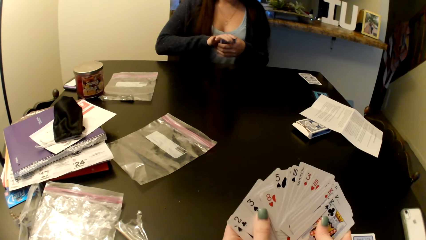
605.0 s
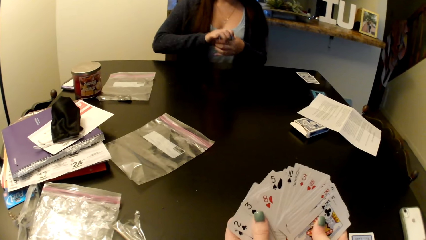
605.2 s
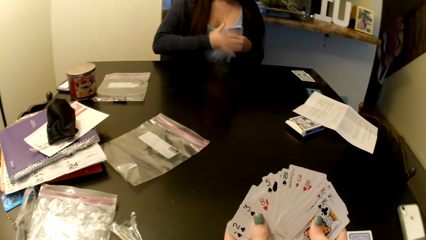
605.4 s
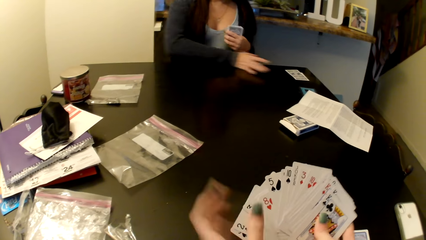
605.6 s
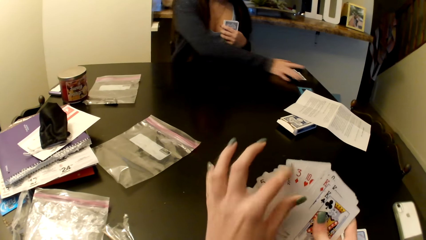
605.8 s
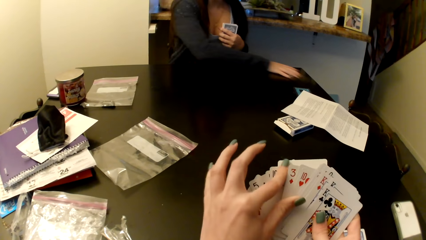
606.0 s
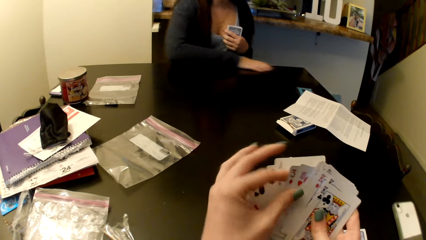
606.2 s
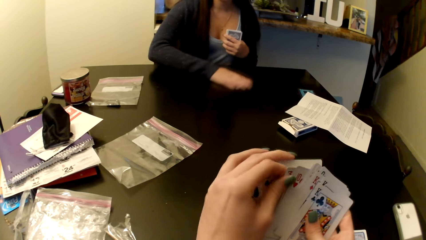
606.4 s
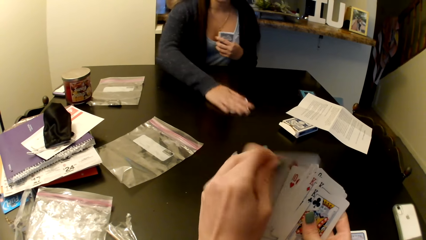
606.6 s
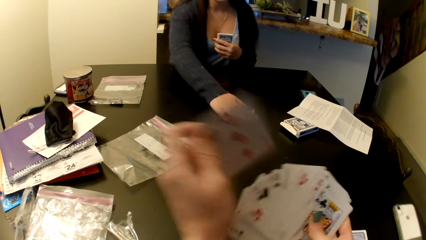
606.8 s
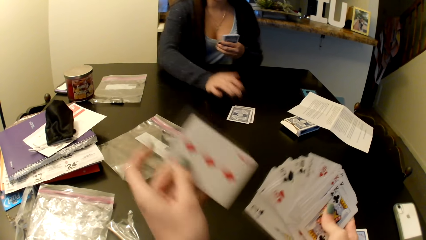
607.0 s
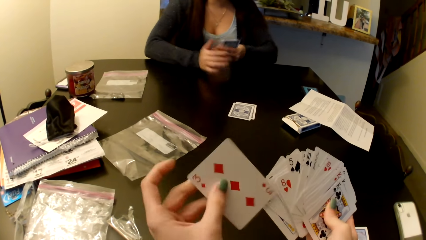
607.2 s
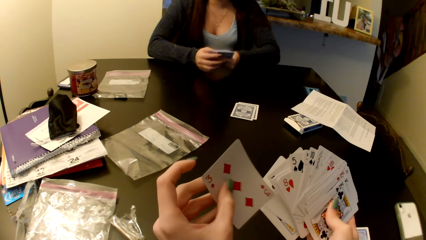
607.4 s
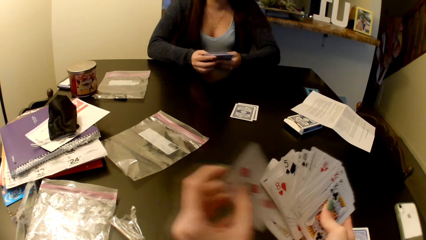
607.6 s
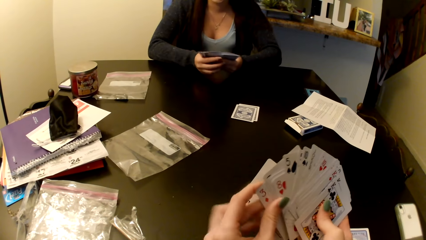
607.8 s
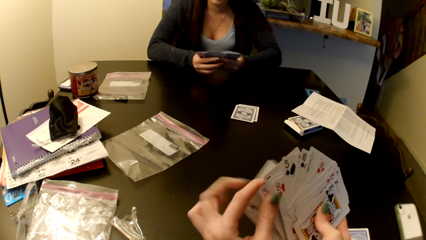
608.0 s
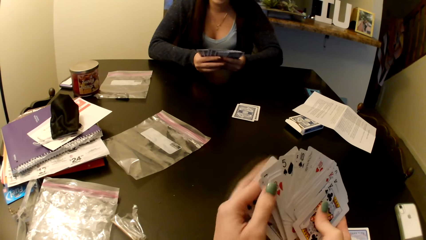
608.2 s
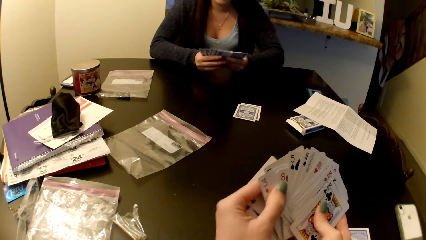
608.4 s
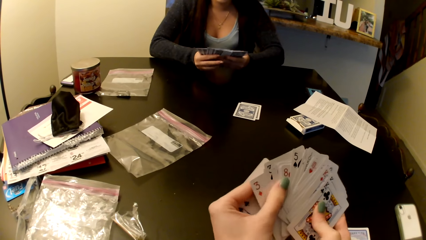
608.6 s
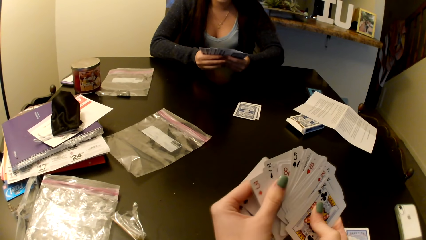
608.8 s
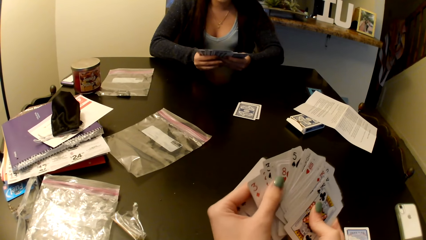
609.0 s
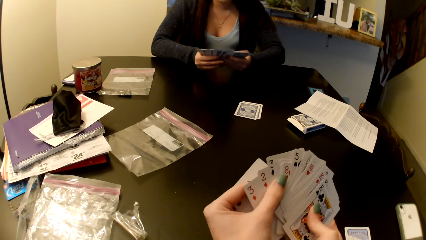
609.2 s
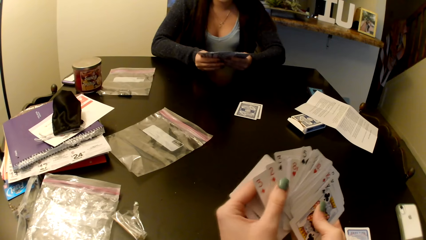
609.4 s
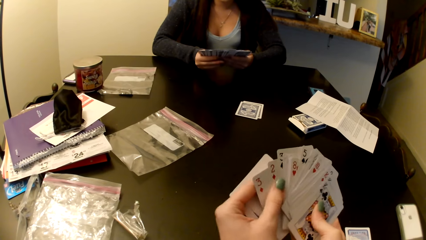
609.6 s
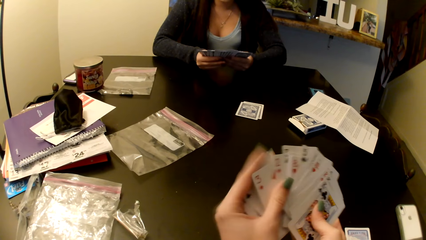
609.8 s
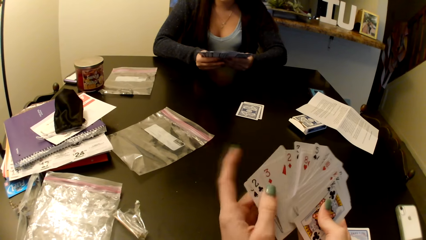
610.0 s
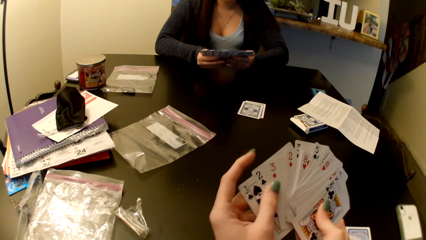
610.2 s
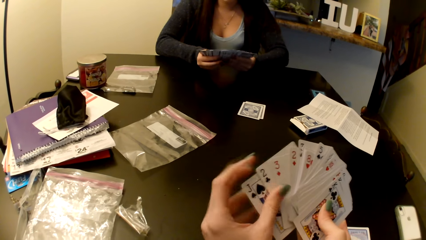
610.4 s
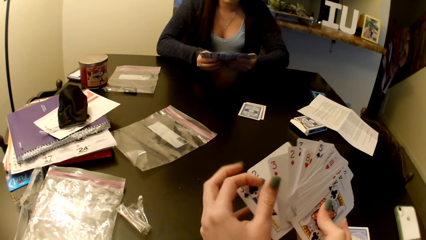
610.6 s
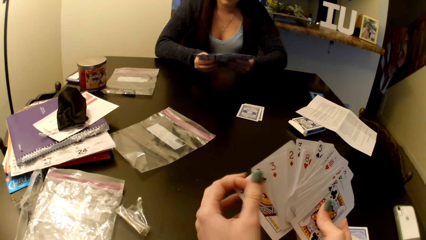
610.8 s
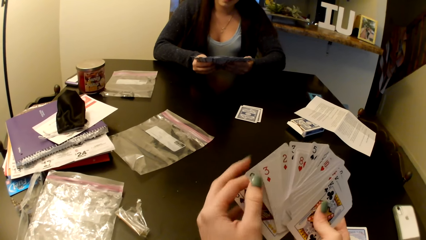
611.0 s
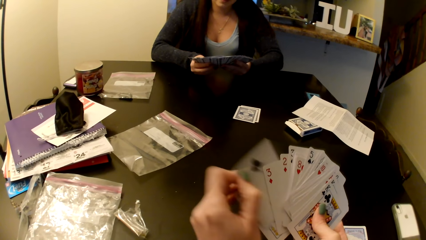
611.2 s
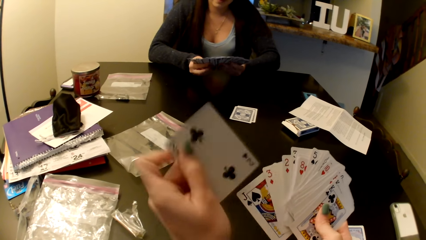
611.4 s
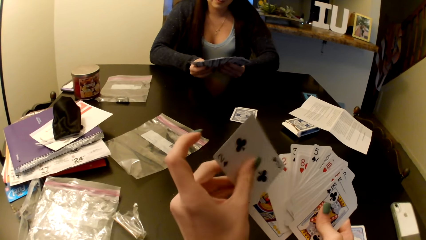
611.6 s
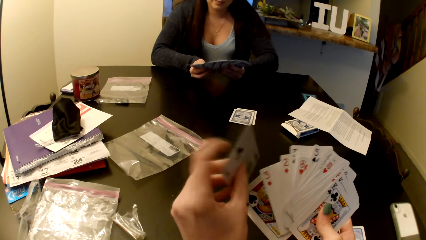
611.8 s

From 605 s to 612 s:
A woman pushes cards on the middle of the table.

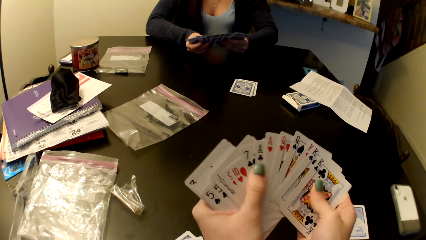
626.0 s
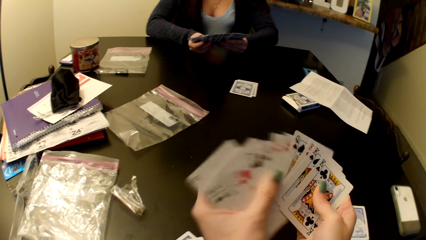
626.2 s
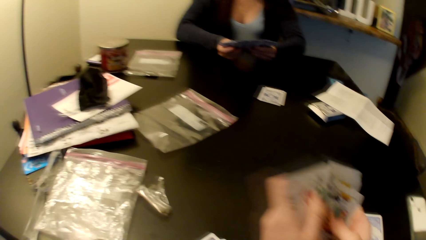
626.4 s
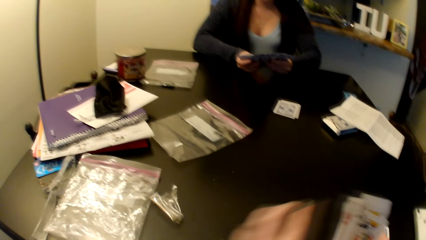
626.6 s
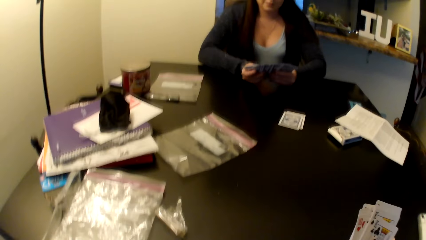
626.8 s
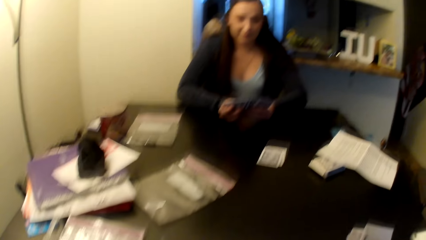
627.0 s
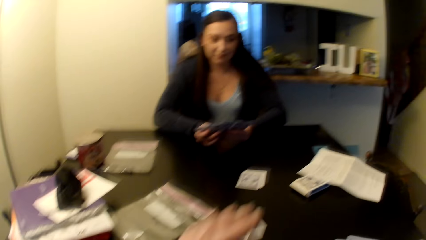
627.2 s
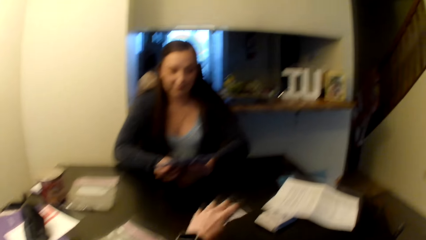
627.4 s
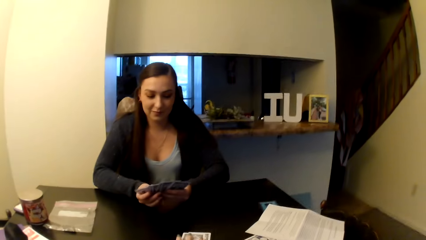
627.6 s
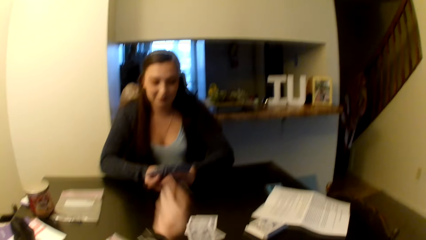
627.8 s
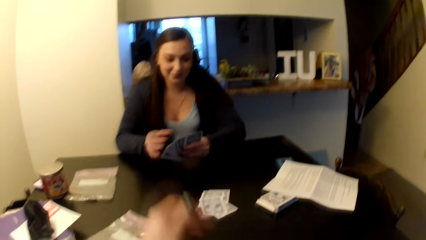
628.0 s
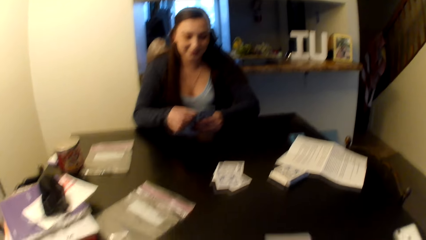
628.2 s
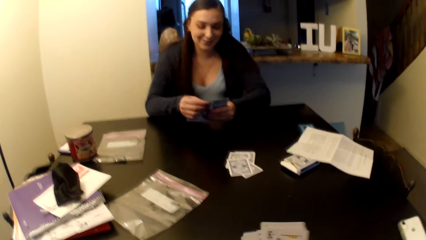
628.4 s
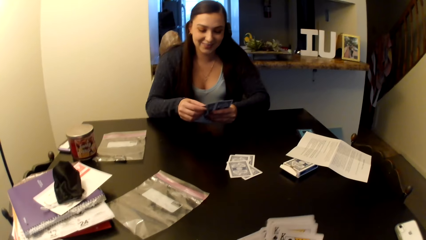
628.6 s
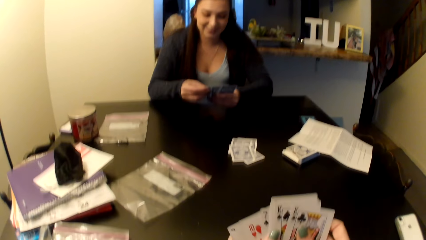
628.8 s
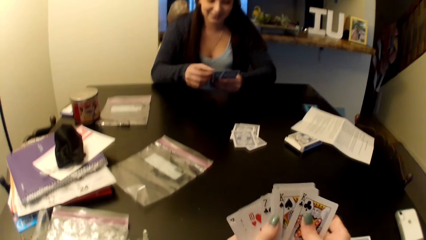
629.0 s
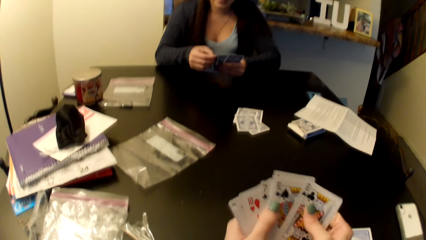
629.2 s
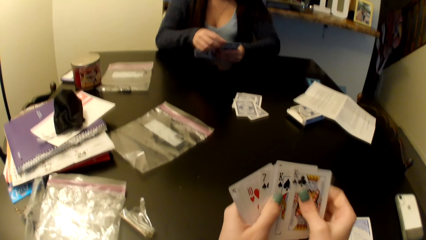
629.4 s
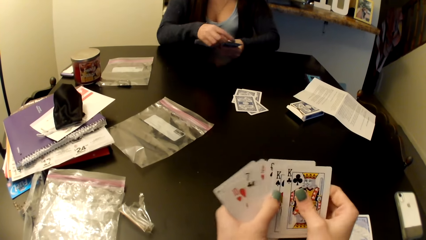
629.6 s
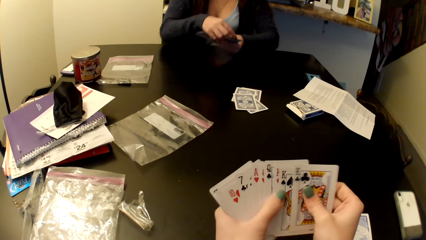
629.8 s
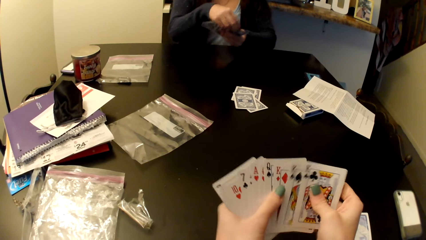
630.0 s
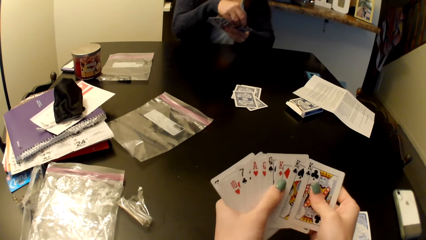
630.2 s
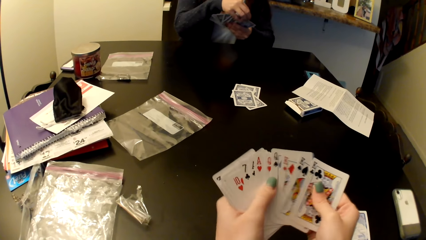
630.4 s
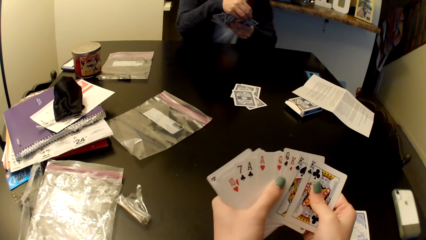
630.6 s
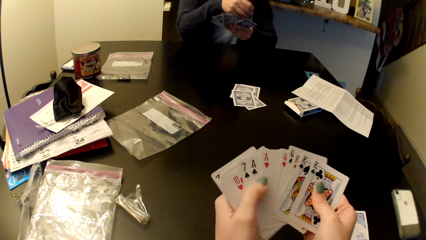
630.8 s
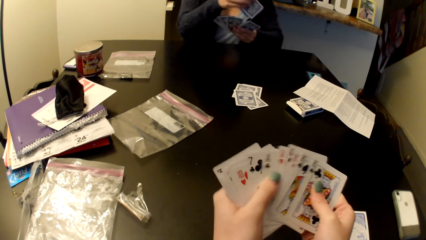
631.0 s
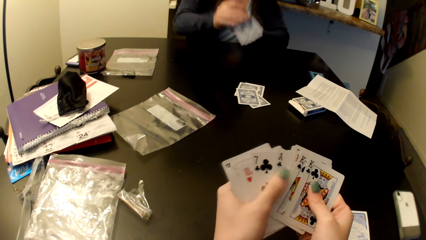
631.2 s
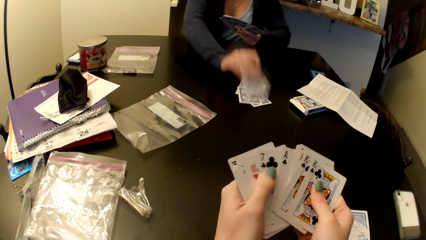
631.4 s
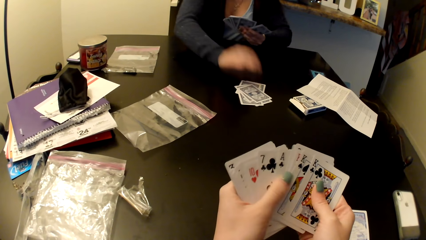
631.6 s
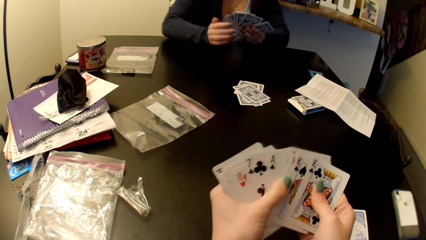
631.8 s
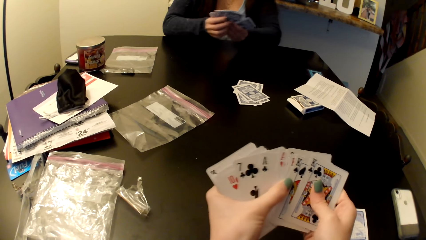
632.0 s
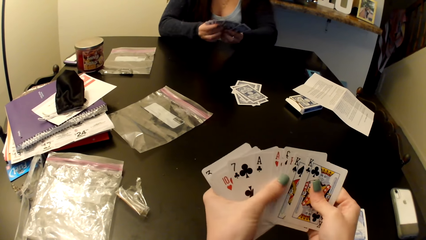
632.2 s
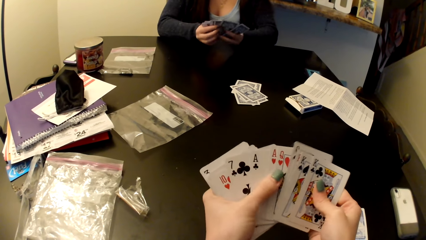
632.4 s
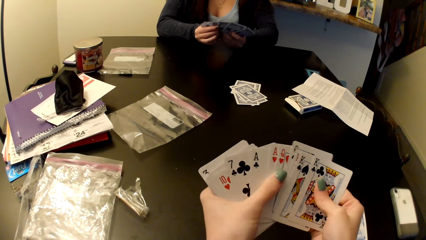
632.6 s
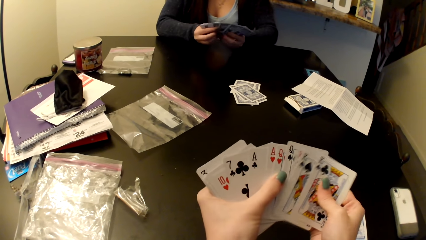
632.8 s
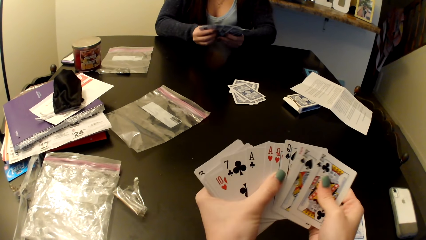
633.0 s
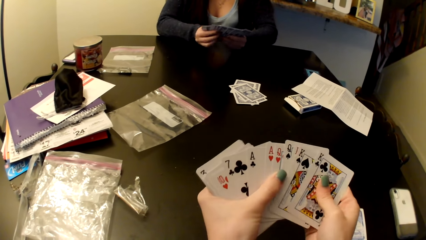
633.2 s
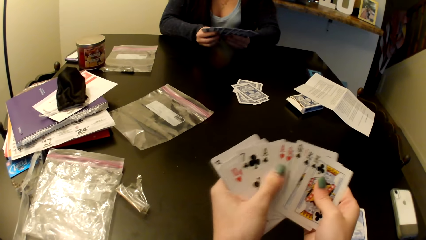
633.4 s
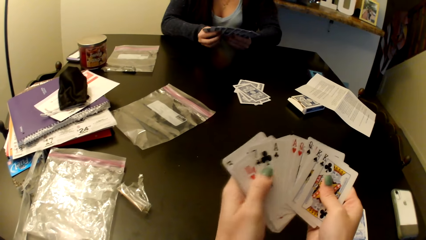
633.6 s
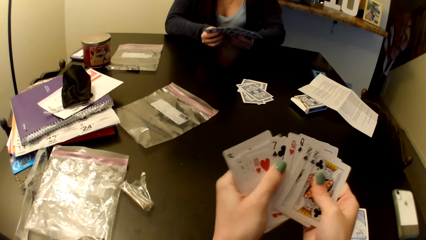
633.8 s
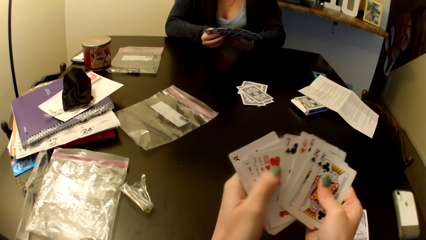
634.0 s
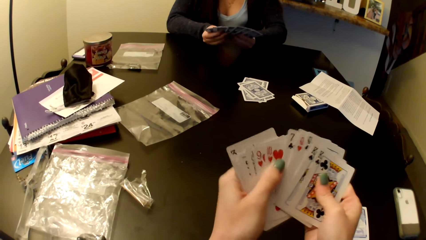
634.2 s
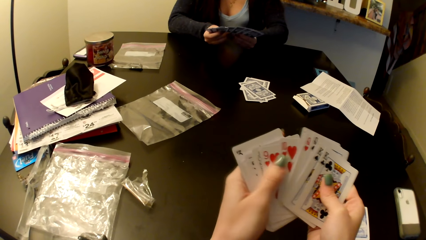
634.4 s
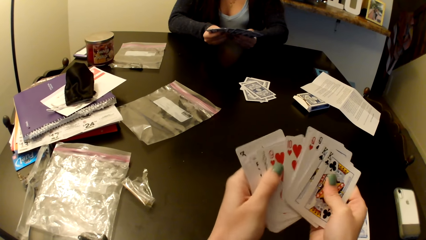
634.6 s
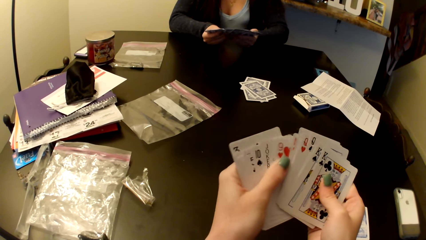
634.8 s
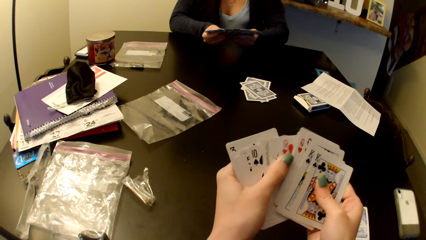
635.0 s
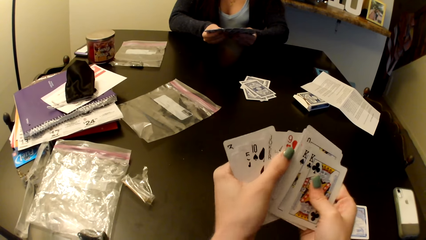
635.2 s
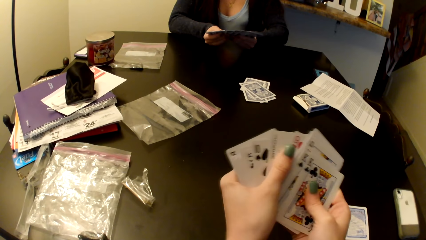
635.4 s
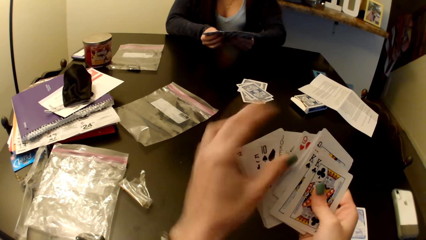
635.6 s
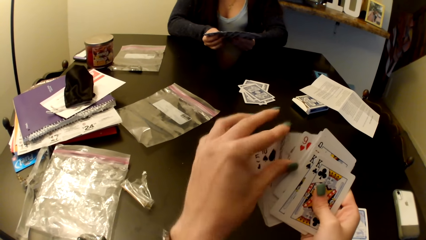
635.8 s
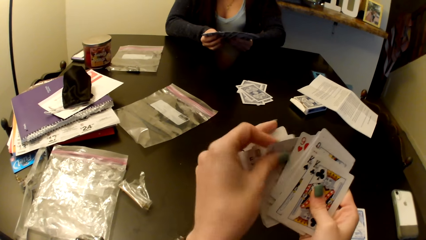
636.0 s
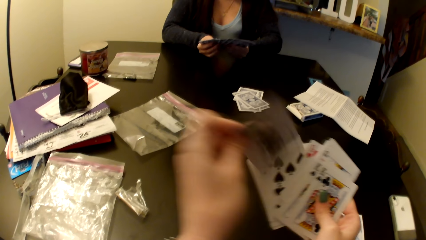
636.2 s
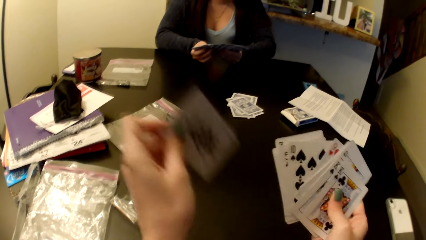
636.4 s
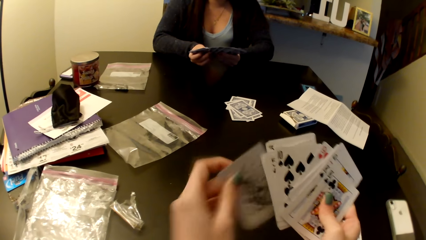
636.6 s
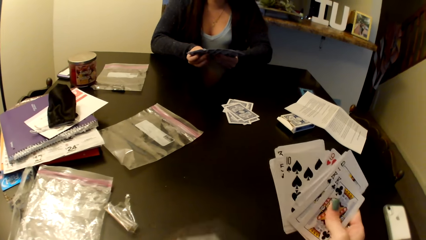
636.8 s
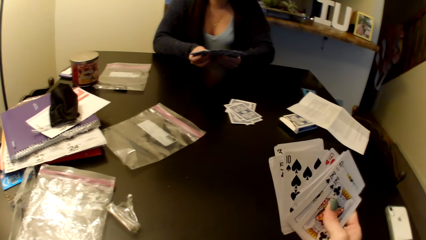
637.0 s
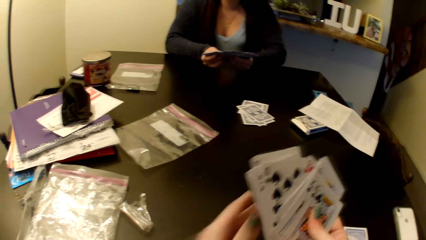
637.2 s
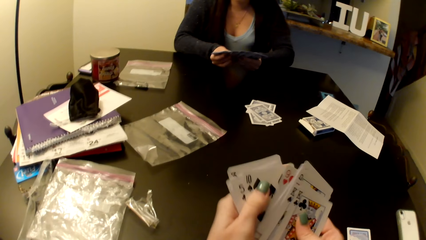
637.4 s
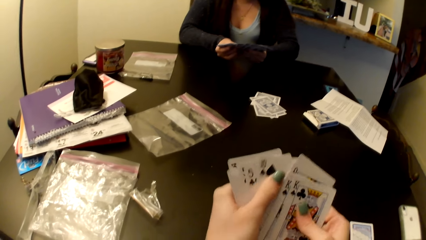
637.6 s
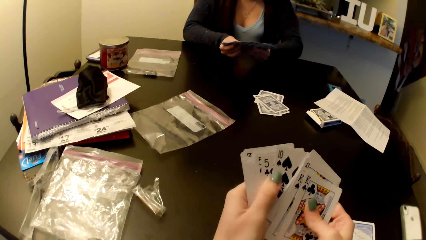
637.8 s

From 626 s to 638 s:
The camera wearer puts cards on the middle of the table. A woman pushes cards on the middle of the table.
